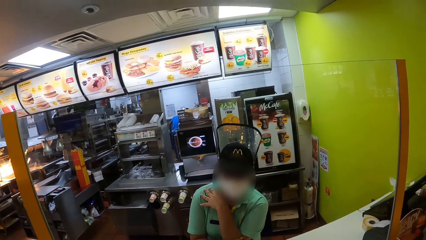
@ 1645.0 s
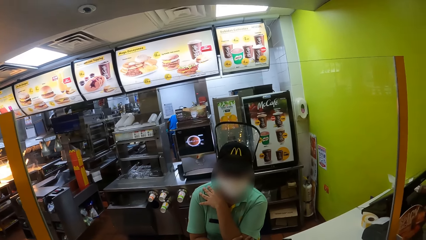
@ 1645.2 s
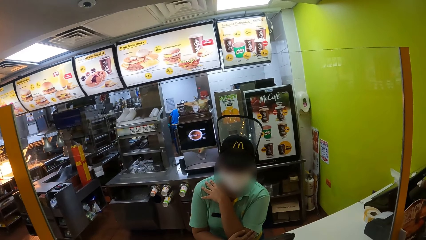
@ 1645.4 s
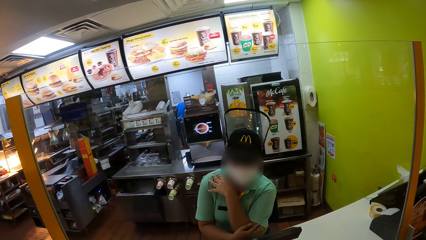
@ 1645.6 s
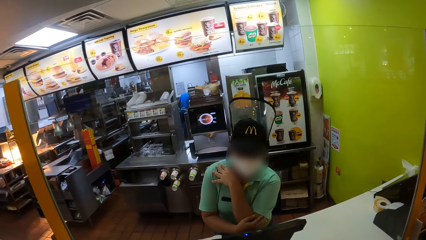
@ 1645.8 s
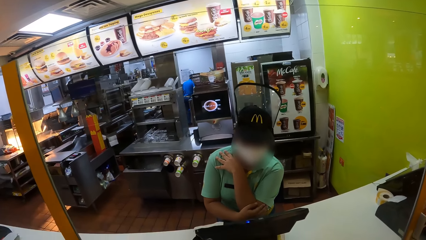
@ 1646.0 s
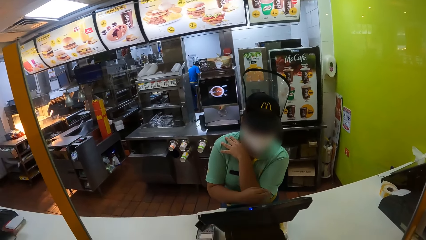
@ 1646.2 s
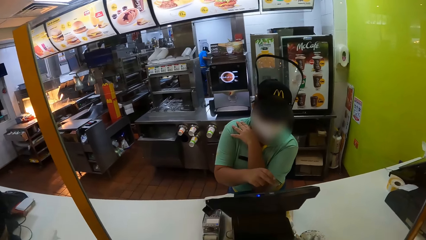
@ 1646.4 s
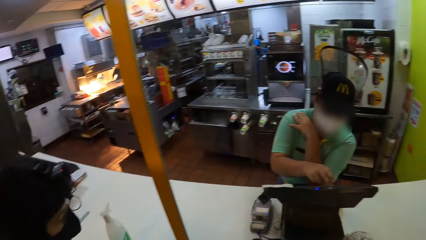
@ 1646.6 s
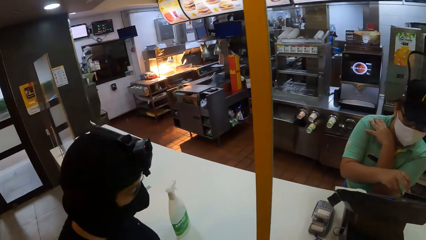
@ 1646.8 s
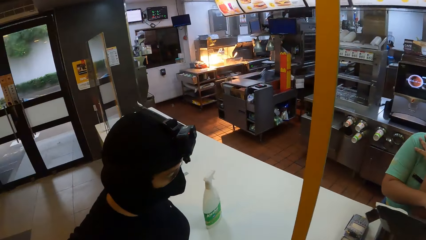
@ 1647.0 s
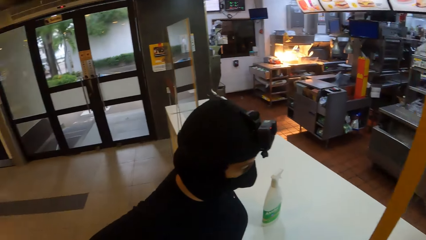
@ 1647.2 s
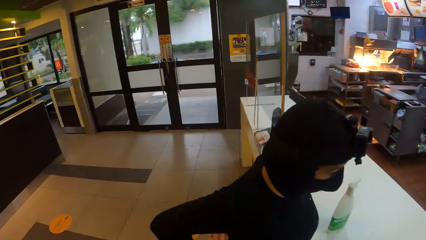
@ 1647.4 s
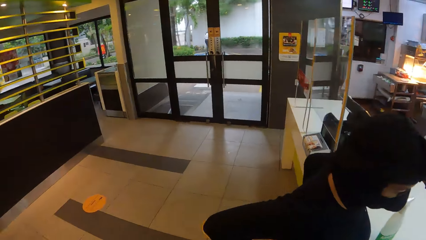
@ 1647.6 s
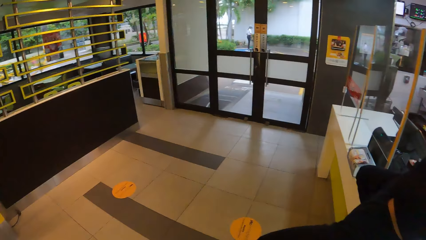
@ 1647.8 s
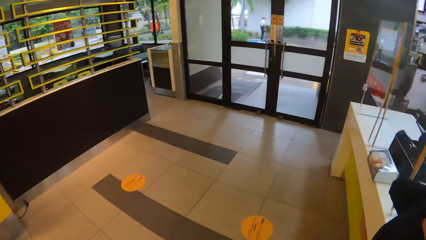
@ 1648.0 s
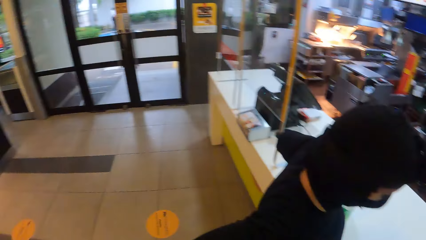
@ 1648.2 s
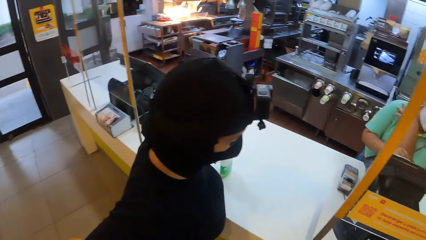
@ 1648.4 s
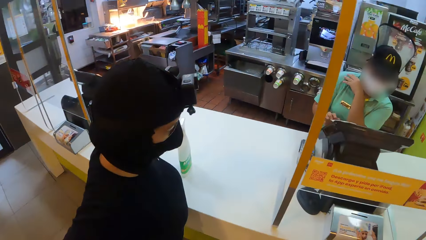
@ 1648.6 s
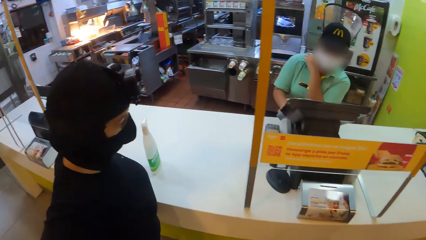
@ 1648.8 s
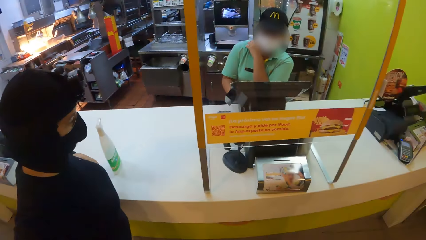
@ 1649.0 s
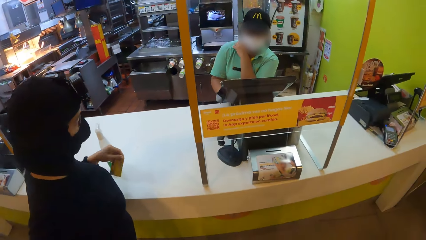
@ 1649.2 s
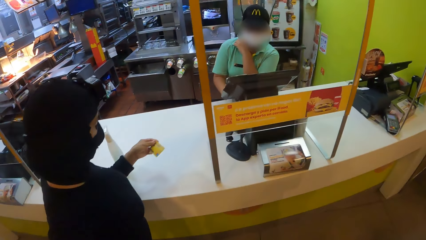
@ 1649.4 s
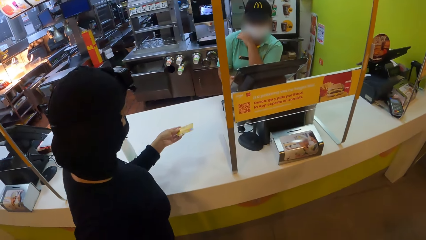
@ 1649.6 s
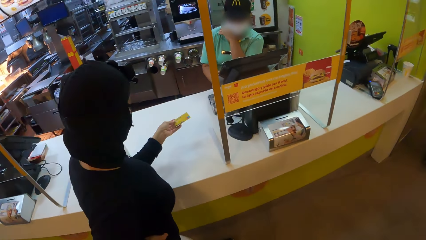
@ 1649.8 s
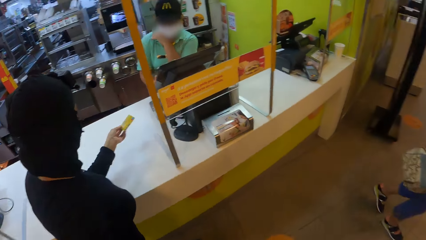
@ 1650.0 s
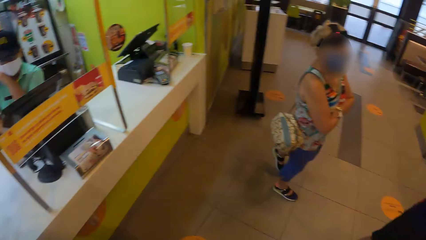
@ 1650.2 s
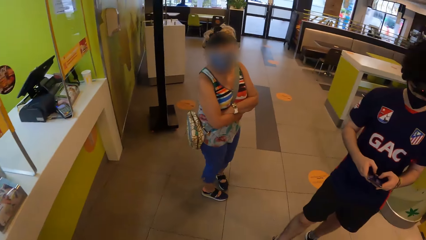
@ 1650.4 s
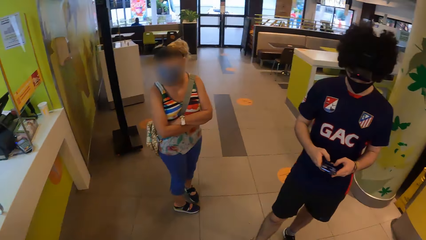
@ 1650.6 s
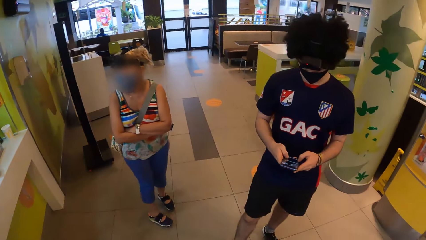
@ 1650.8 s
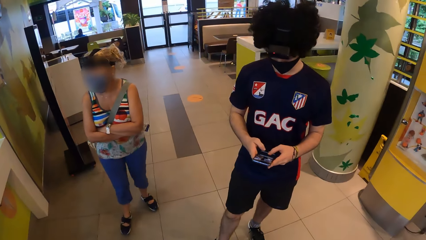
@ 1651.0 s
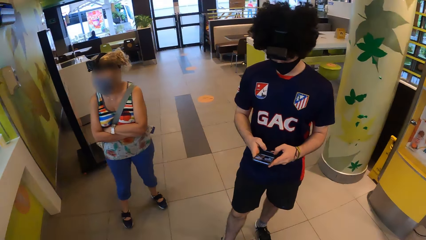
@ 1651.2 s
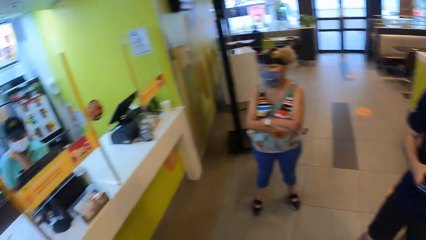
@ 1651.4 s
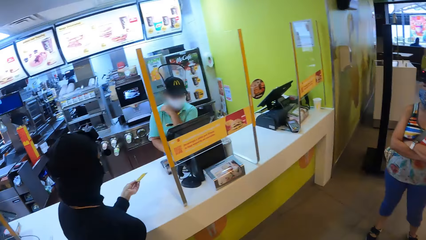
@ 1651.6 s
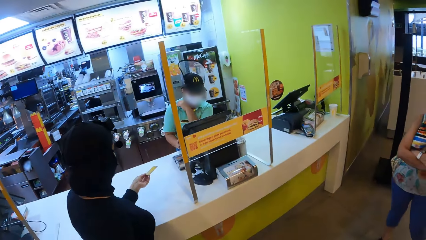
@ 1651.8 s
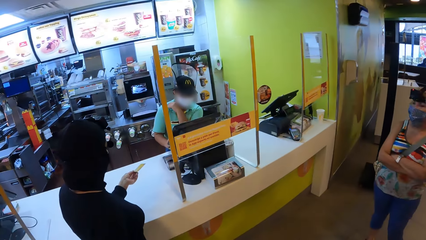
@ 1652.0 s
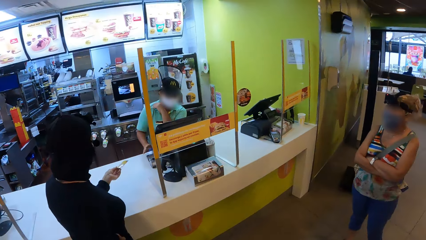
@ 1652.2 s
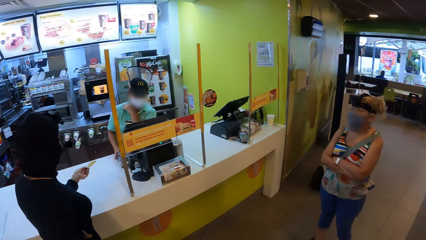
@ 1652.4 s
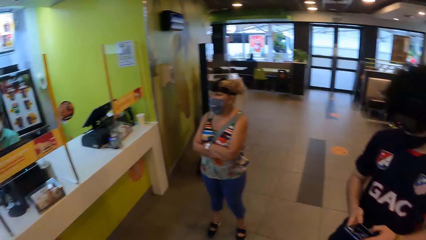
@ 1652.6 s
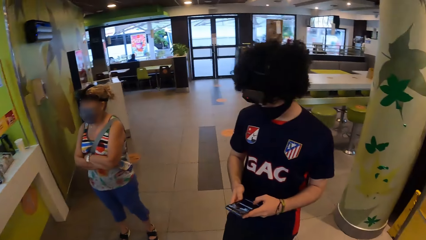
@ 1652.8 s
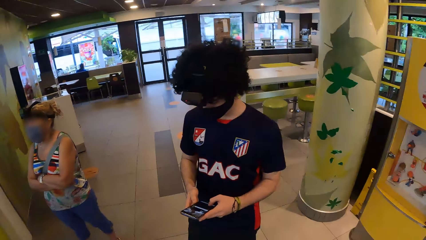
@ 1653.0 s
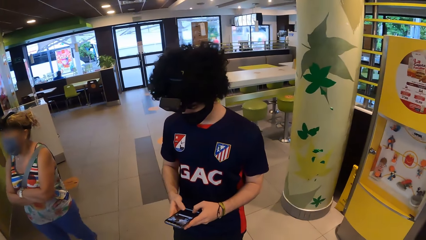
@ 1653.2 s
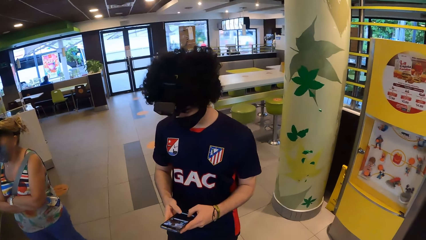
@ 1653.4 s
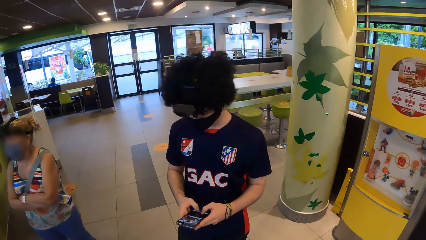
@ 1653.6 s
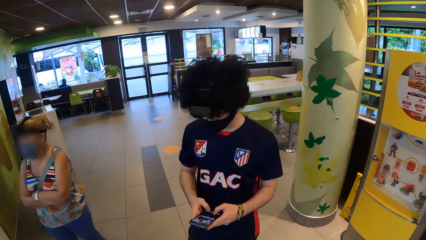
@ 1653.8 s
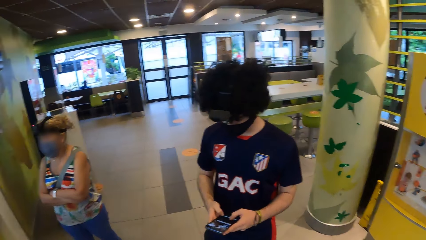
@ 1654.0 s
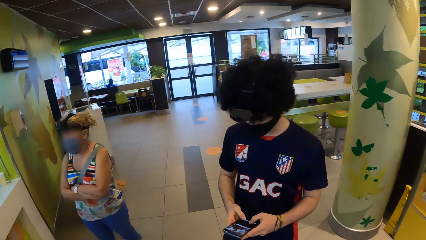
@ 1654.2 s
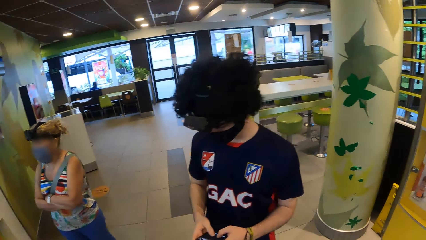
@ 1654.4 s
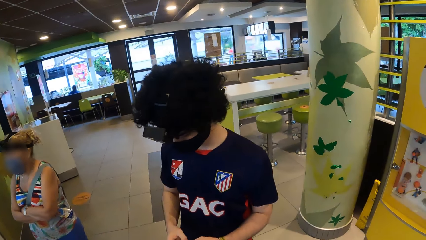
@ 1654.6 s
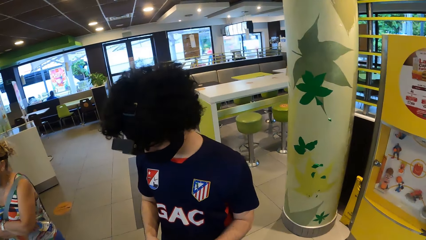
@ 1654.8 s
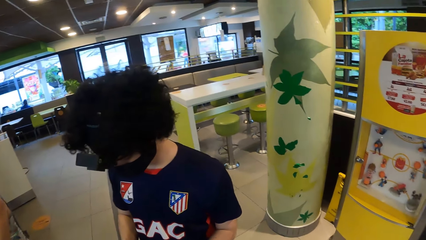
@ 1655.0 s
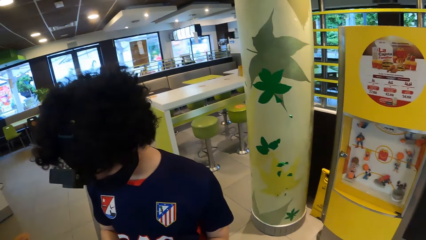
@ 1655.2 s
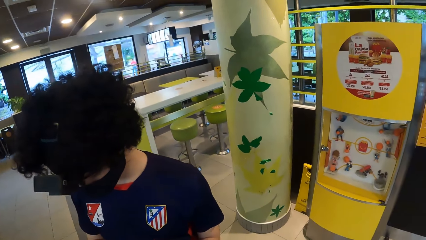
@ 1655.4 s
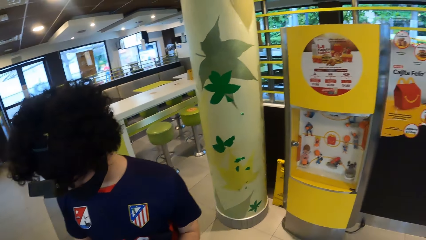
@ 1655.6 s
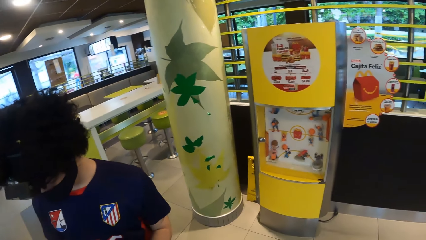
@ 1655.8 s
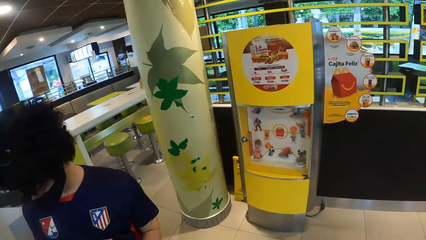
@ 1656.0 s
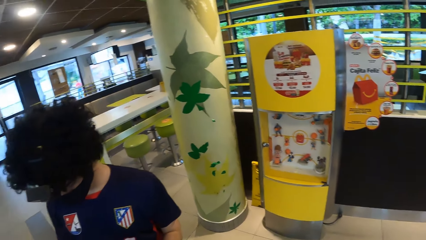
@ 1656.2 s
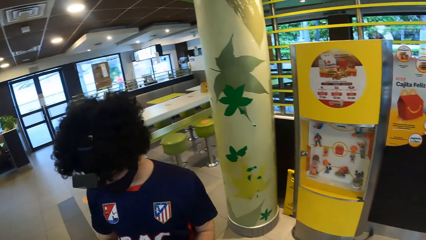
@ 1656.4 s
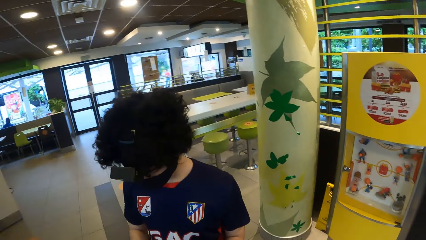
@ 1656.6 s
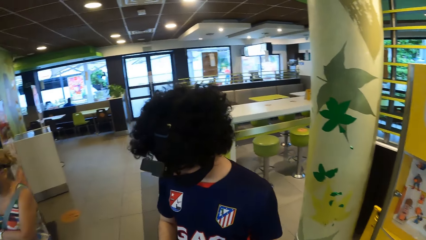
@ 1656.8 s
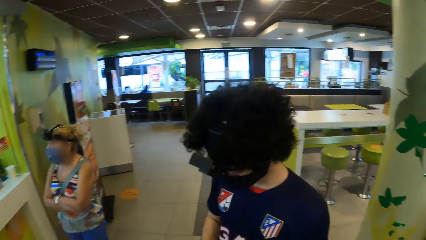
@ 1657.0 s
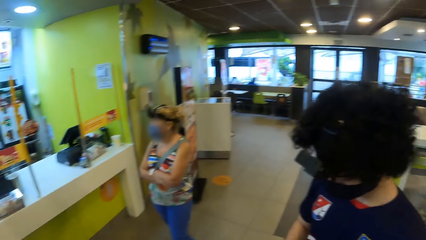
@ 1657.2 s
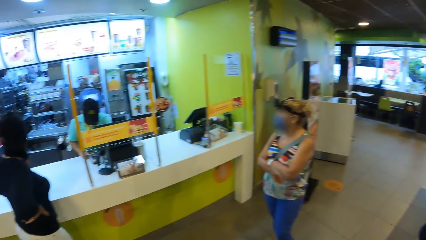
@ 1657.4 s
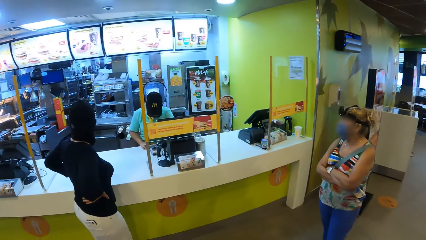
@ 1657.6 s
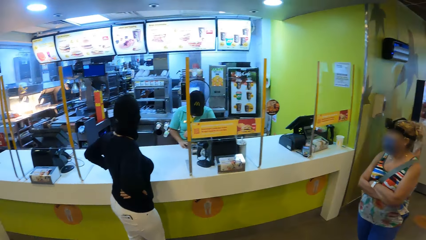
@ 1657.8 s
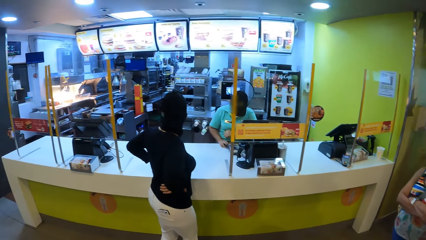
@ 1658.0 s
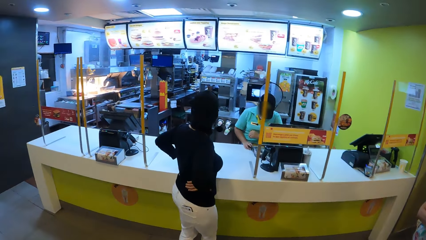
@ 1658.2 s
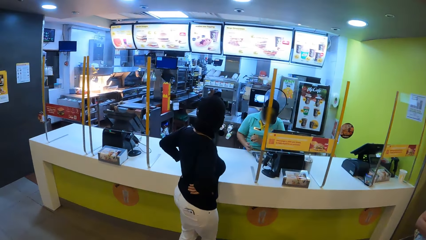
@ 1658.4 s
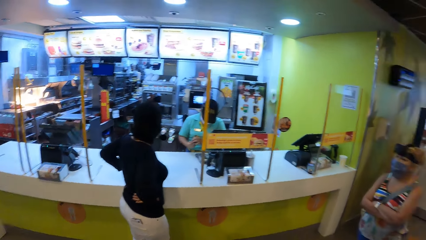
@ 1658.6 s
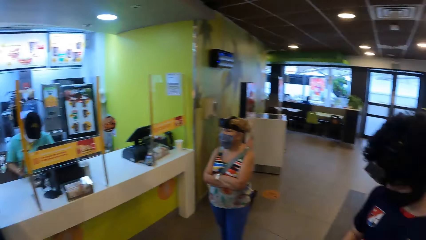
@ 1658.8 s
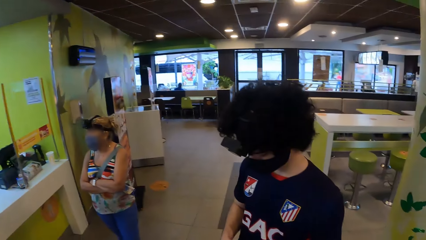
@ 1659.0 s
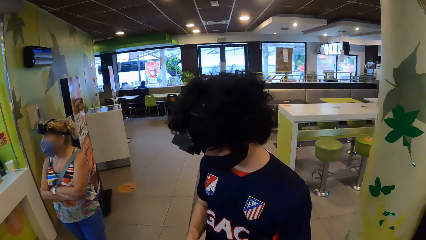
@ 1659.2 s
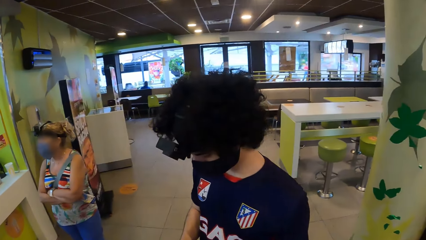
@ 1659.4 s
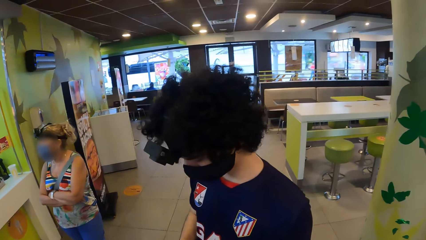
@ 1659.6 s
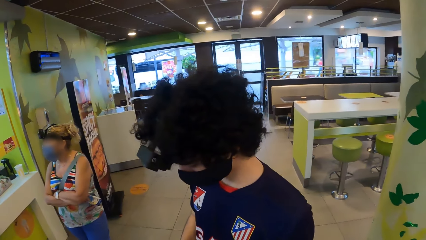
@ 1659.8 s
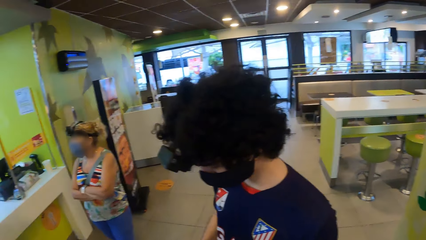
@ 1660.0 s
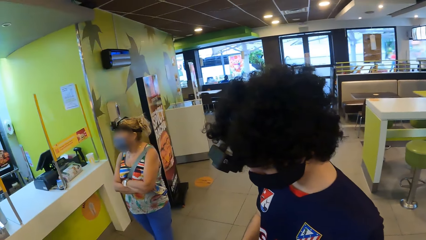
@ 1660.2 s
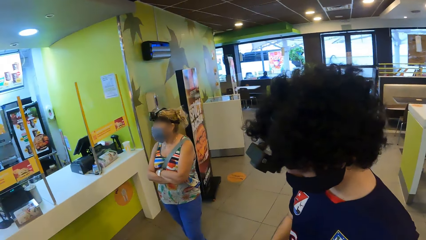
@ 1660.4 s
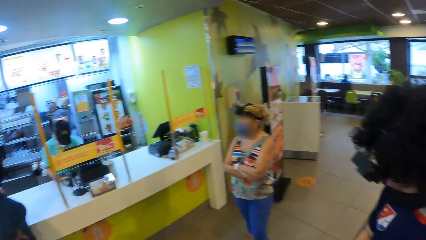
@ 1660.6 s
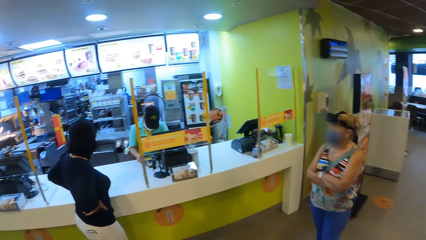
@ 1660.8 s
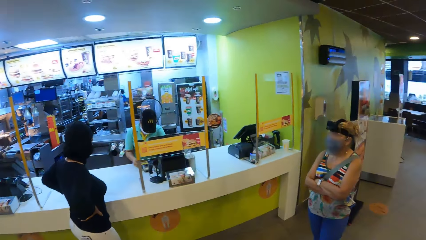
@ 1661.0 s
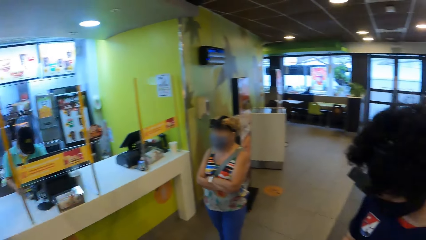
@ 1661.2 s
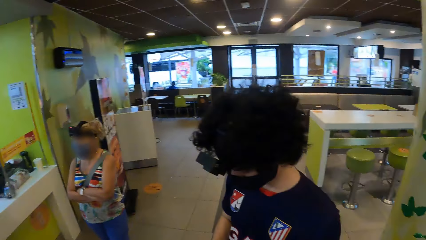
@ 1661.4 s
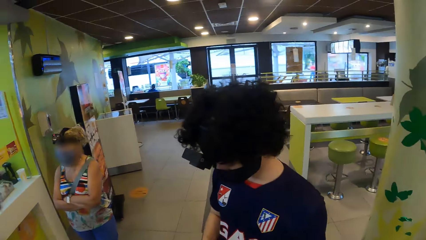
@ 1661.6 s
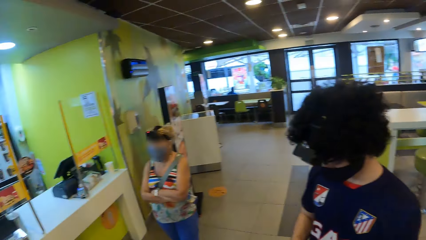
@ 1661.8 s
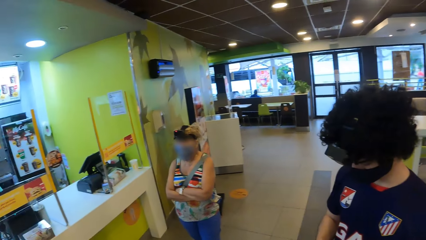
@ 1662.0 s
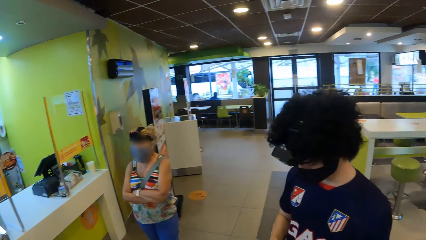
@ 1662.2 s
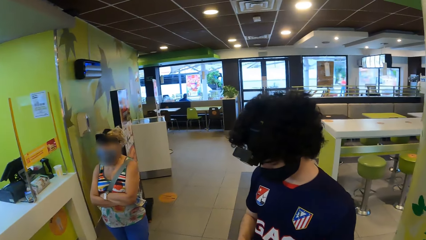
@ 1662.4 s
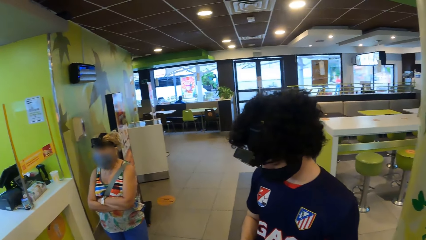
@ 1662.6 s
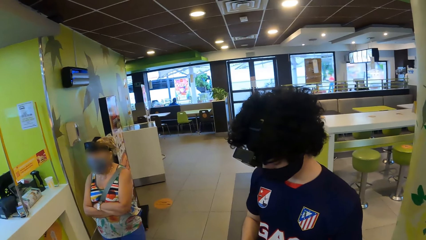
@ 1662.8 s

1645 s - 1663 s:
A person operates the cash register. The camera wearer moves around the restaurant. A woman gives another woman a card. The camera wearer looks around. A man scrolls the phone.
